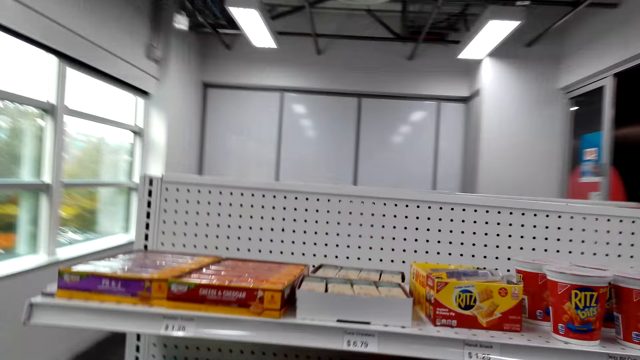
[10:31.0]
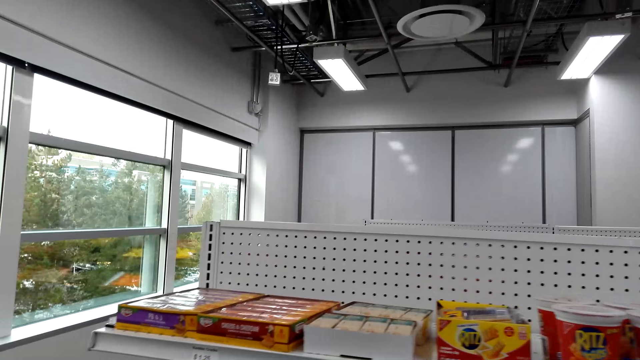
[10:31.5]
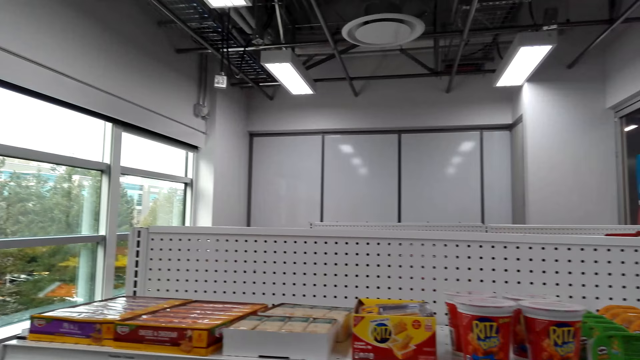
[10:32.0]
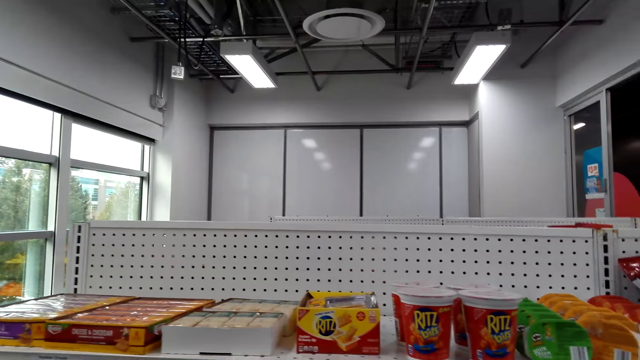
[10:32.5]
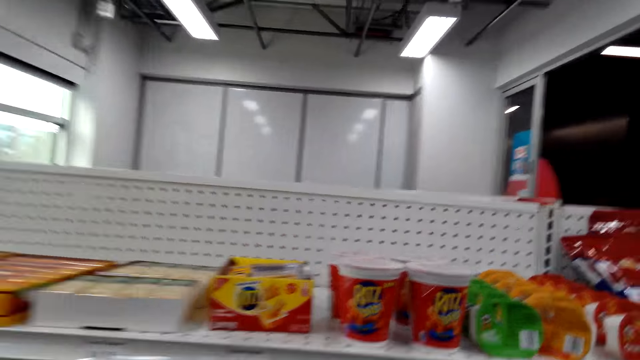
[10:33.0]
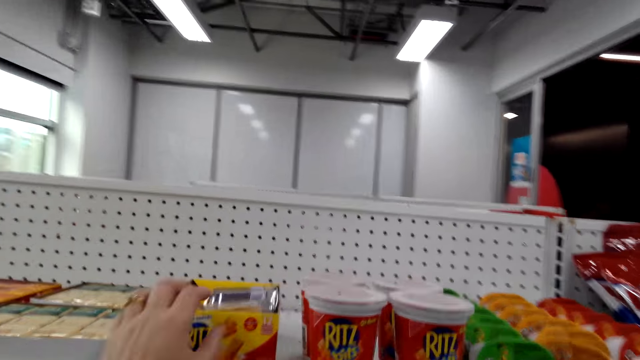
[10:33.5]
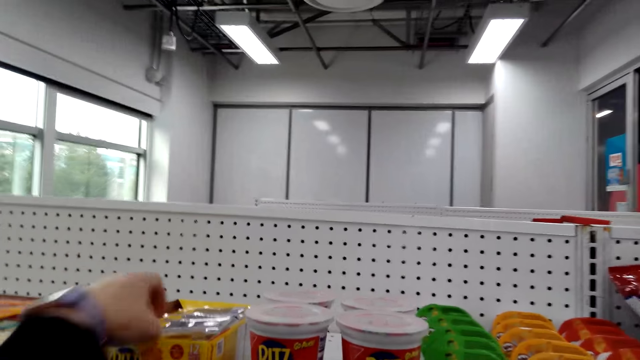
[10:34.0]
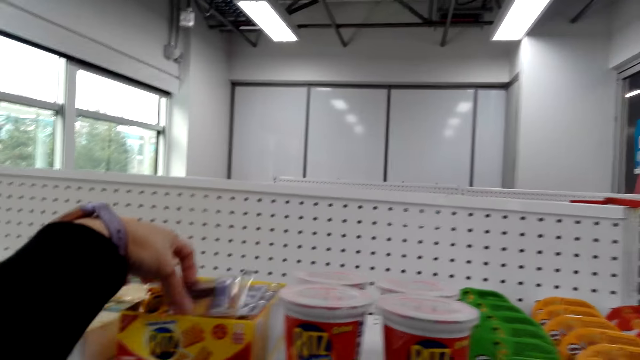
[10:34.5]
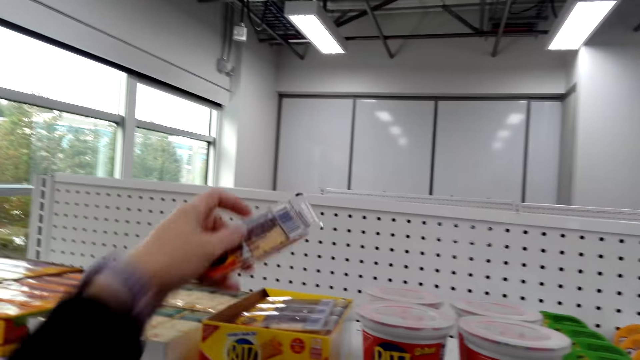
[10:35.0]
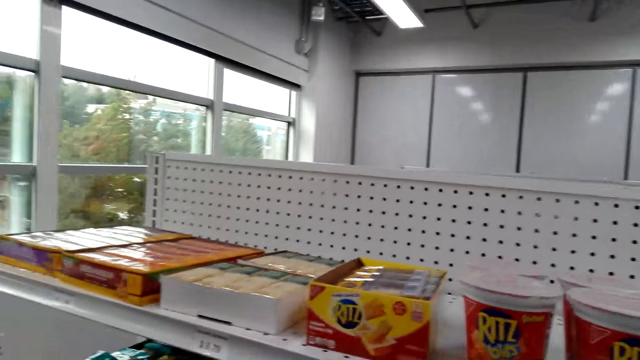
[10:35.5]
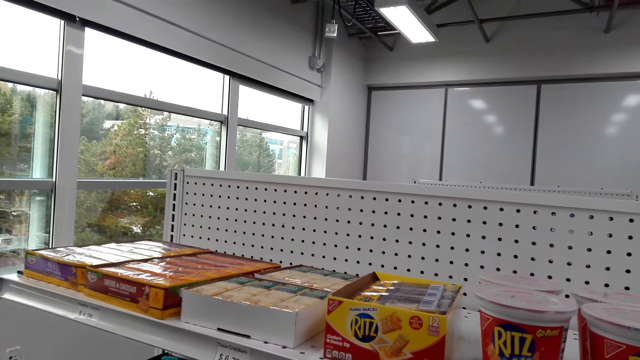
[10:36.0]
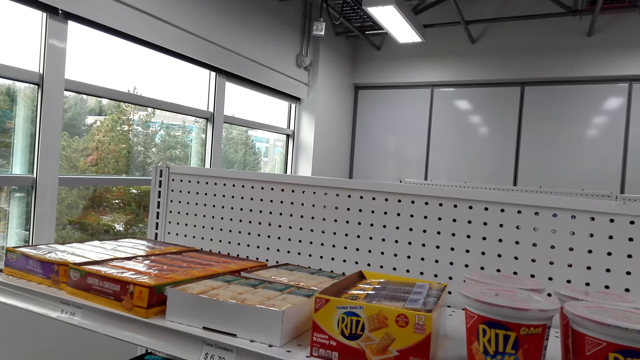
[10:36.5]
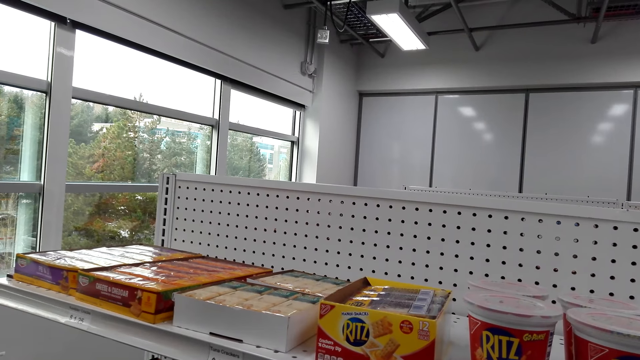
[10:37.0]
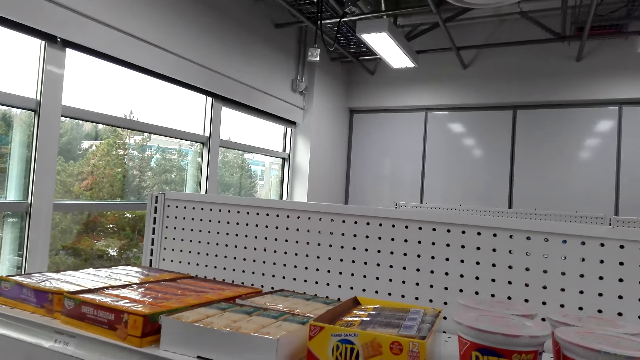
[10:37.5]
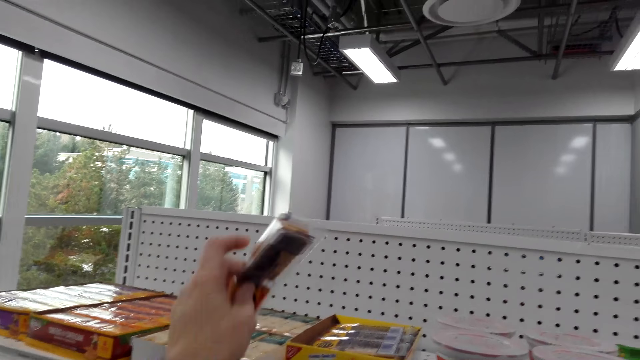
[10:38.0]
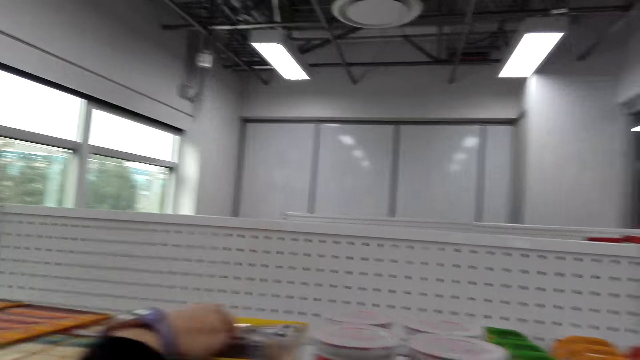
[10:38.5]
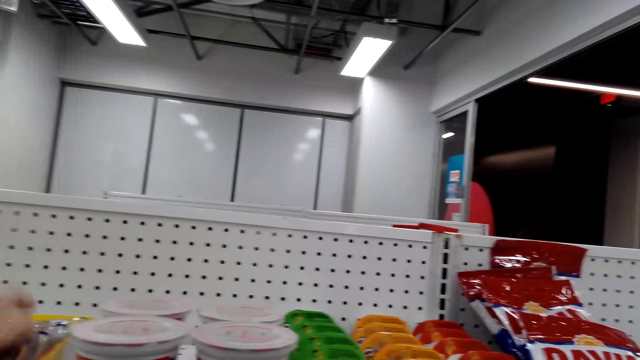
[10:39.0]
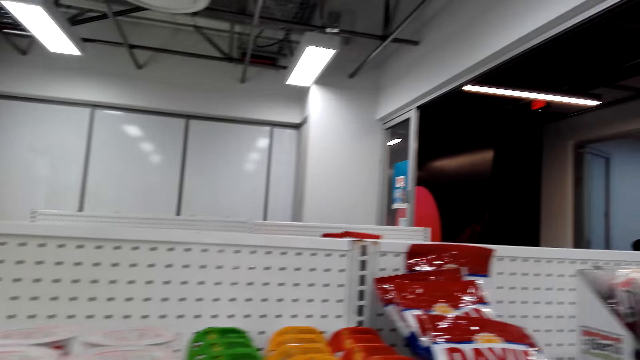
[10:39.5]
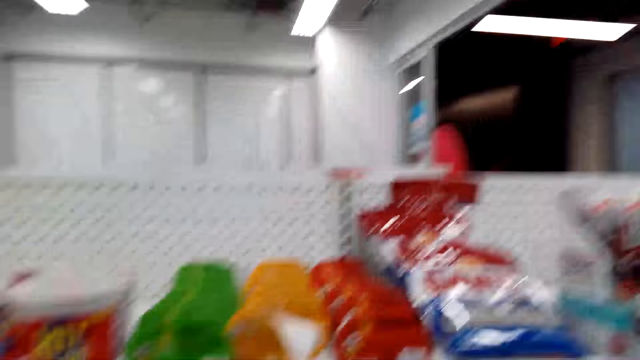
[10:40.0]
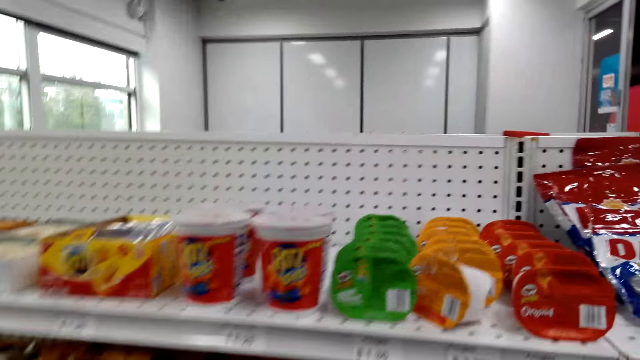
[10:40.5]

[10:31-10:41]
The camera wearer looks at the items on the shelf. They pick up a snack from the display. They return the snack to the display.

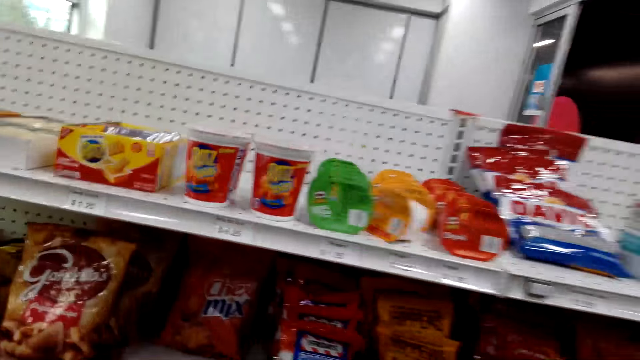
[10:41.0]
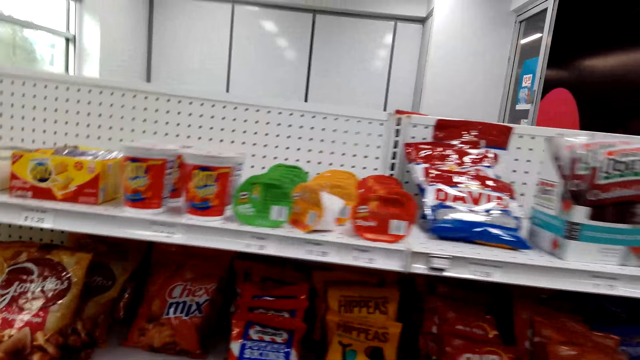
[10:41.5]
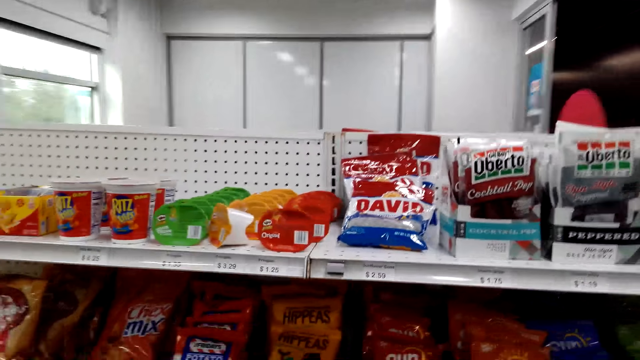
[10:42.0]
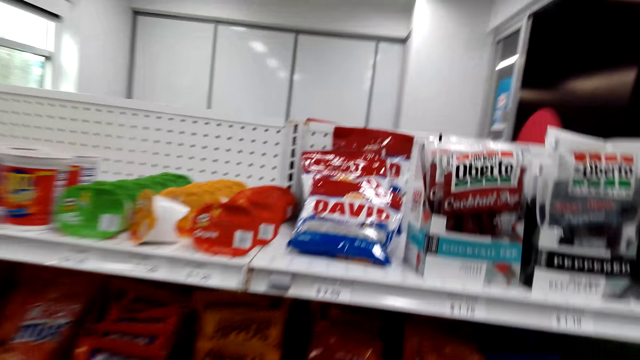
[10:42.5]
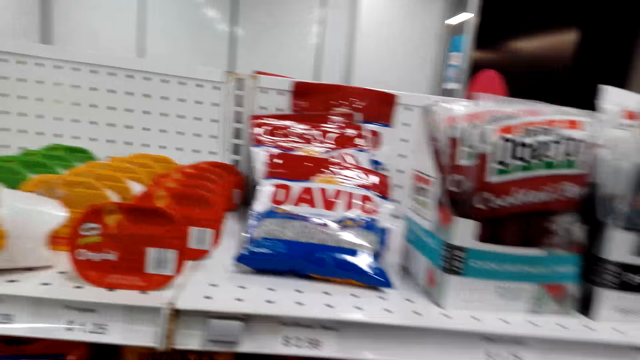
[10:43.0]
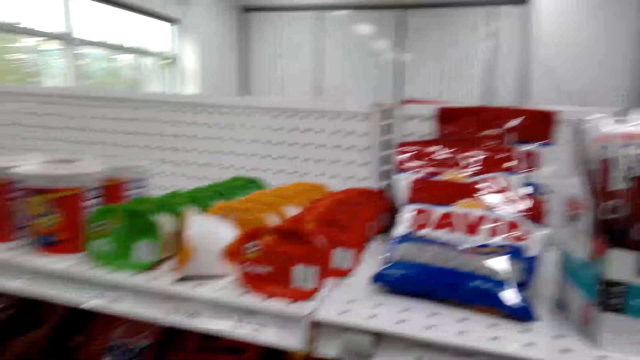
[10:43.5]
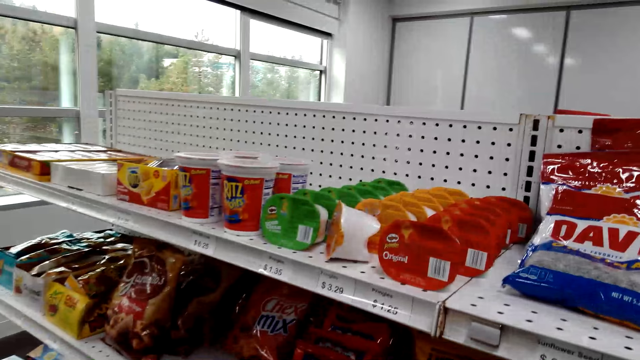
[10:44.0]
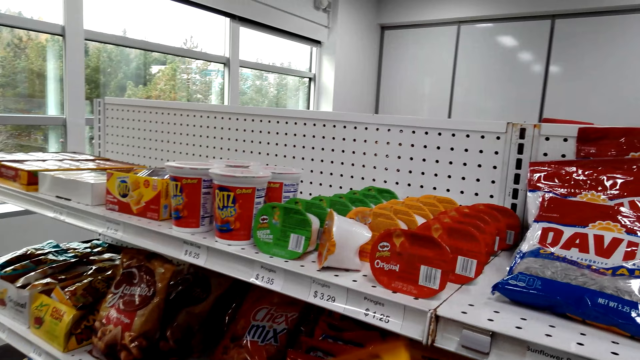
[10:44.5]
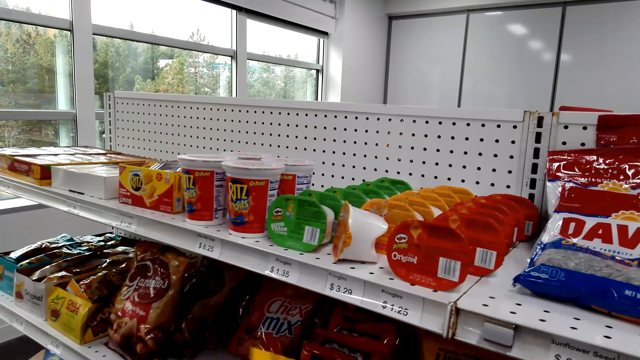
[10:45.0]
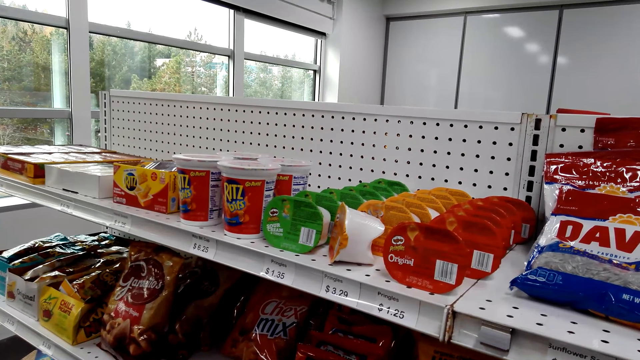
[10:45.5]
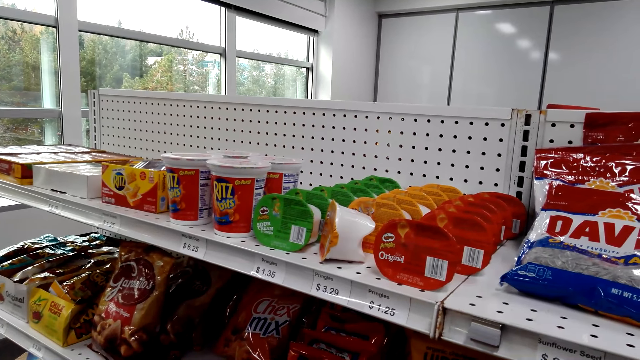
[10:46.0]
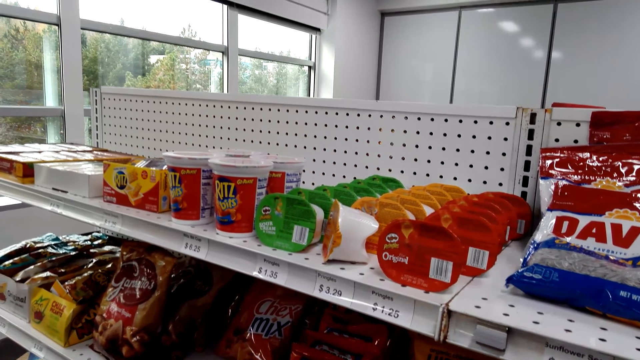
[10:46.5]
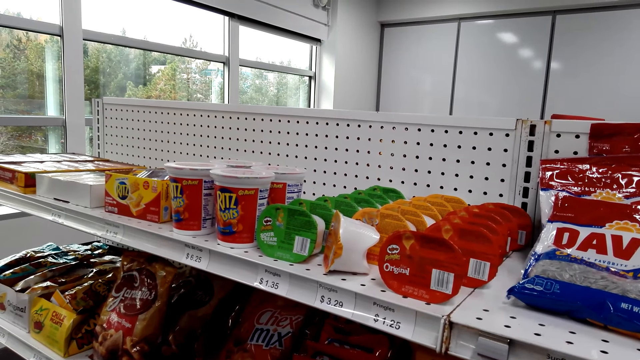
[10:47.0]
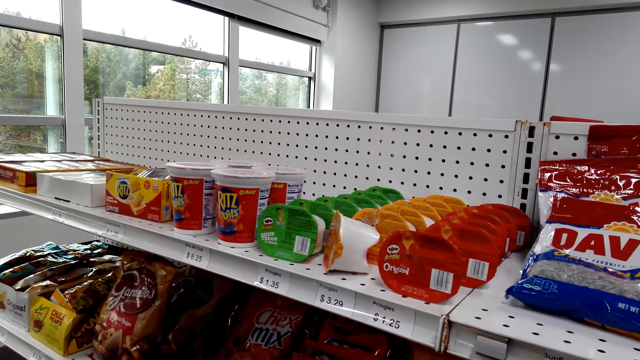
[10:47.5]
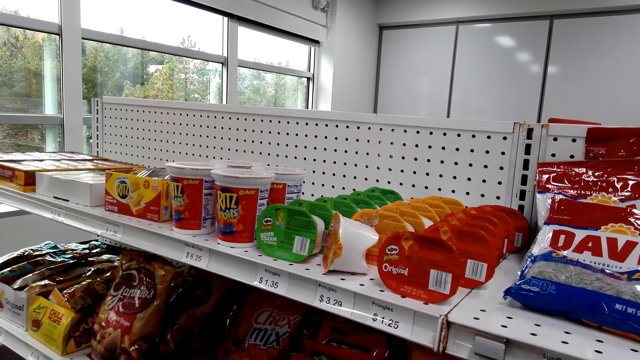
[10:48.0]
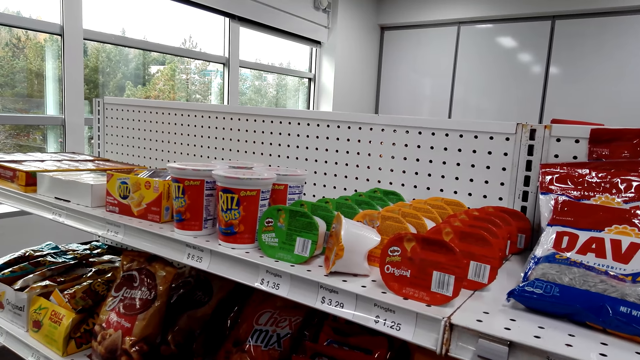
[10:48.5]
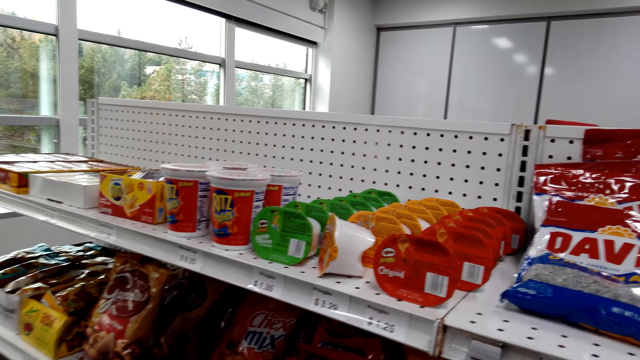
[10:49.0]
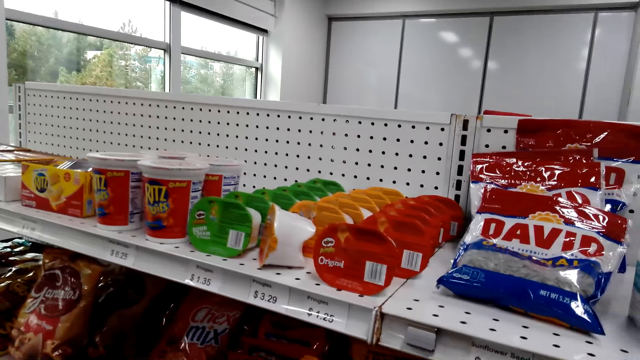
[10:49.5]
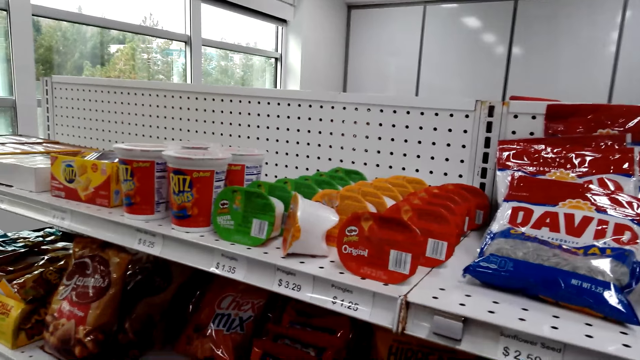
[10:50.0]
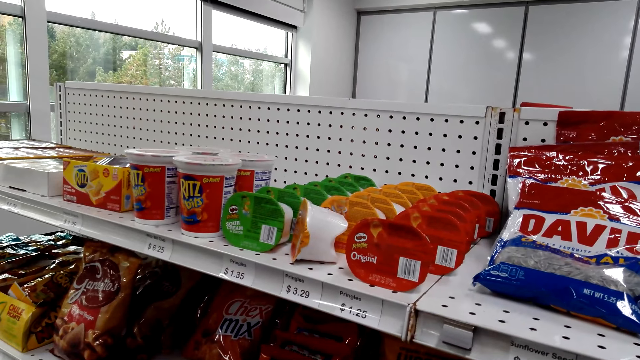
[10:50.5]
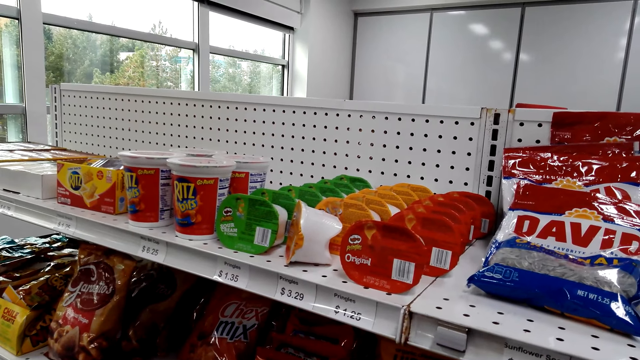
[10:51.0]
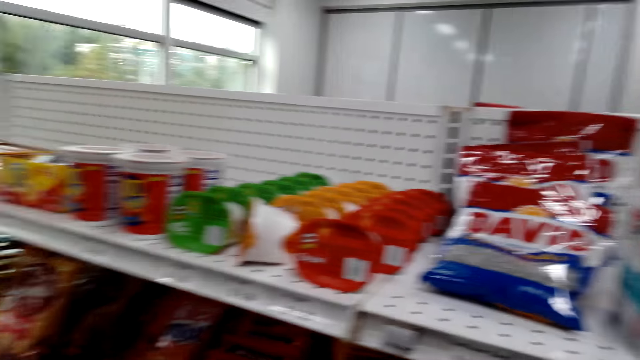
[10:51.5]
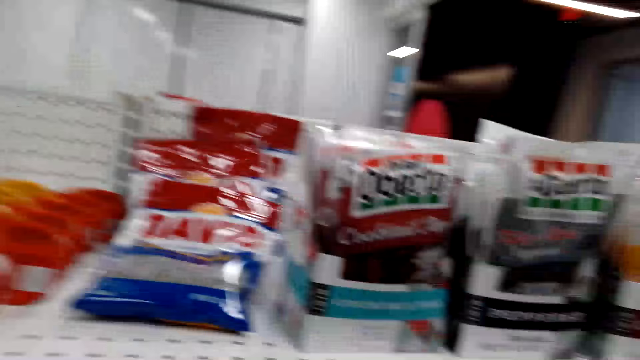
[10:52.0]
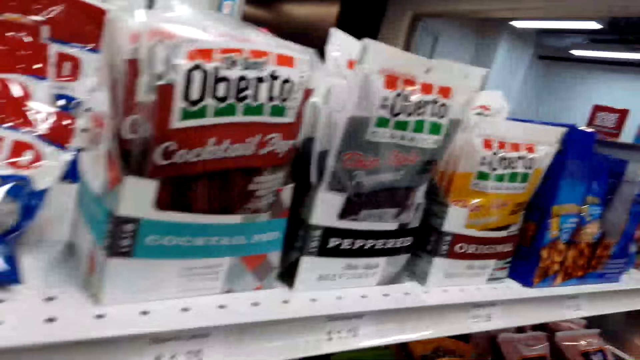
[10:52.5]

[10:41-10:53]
The camera wearer looks around the supermarket. They pick up an item on the shelf. They look at the item.
